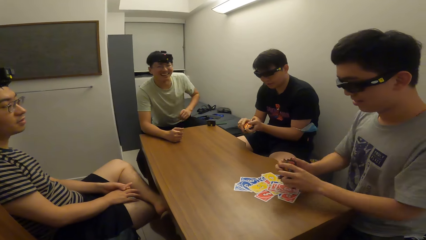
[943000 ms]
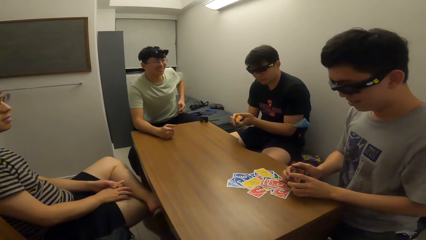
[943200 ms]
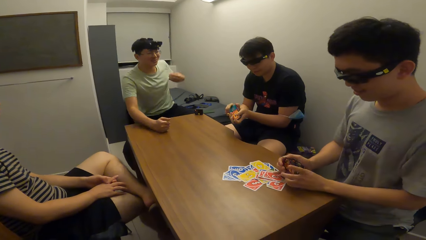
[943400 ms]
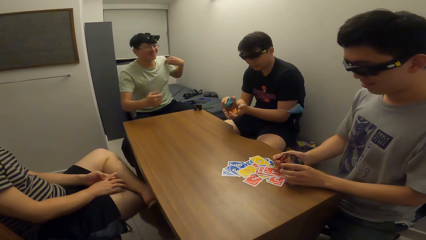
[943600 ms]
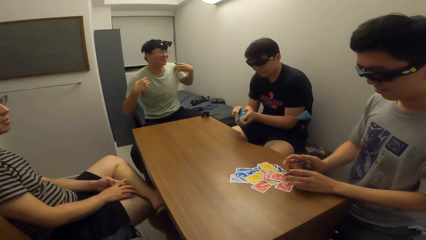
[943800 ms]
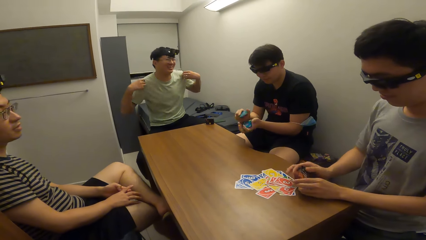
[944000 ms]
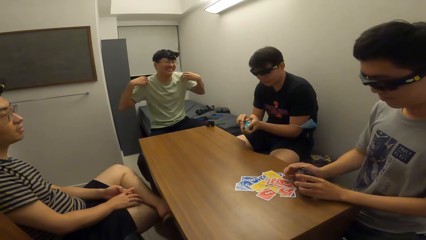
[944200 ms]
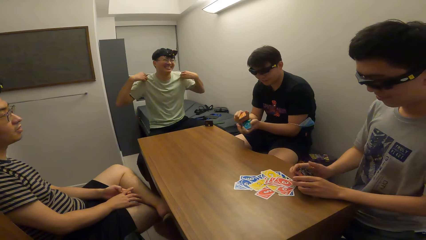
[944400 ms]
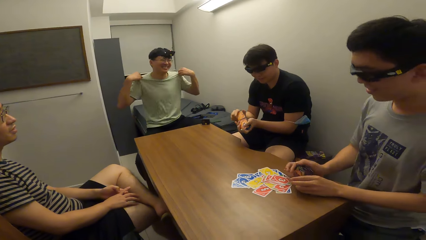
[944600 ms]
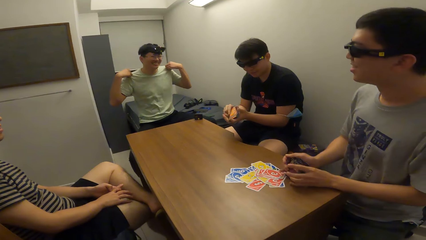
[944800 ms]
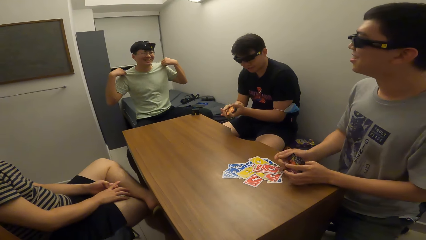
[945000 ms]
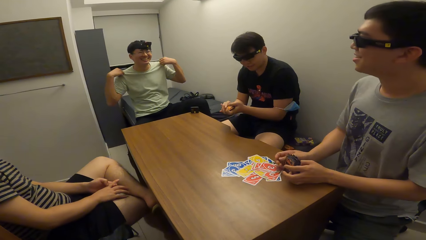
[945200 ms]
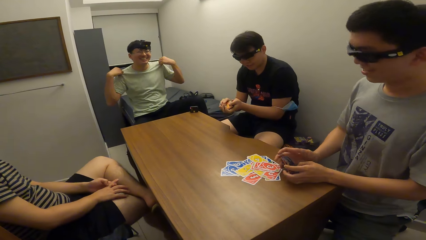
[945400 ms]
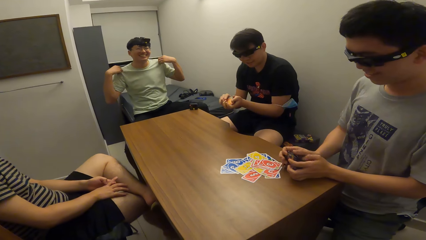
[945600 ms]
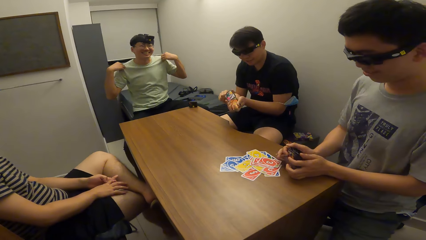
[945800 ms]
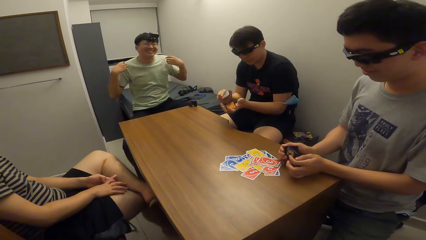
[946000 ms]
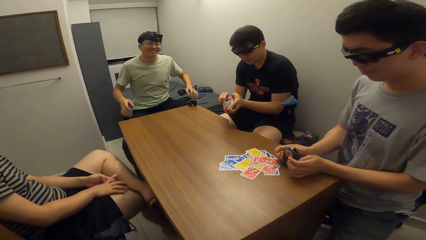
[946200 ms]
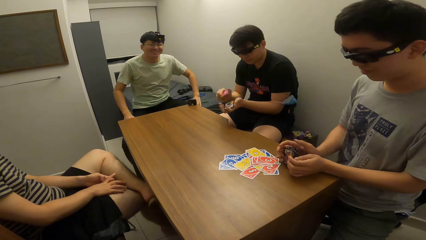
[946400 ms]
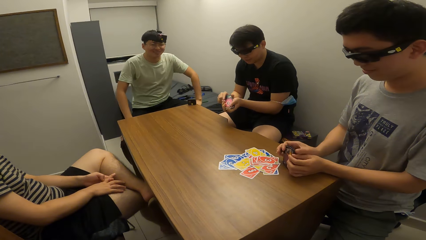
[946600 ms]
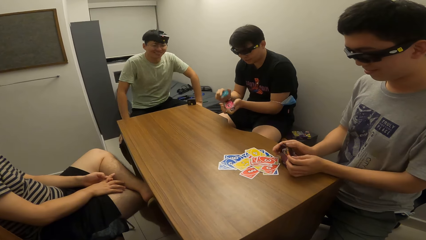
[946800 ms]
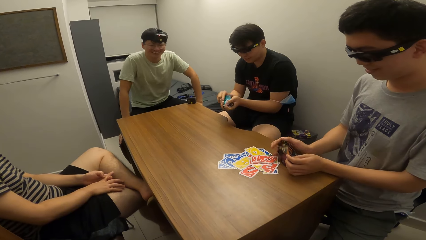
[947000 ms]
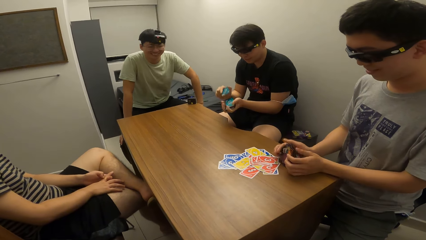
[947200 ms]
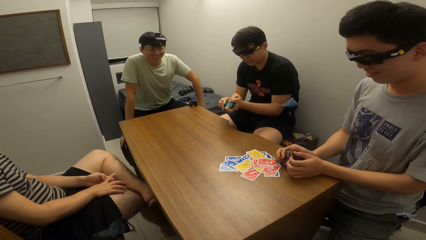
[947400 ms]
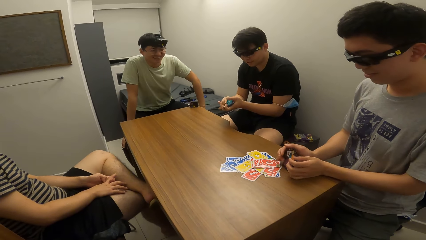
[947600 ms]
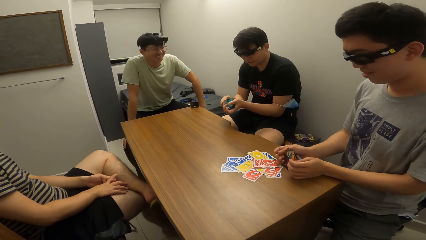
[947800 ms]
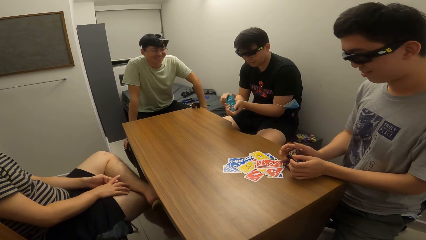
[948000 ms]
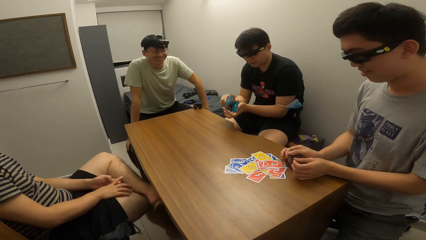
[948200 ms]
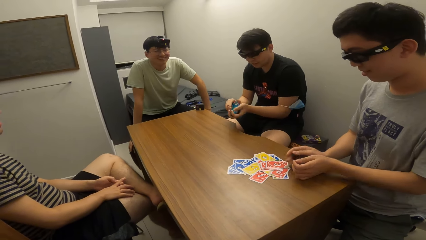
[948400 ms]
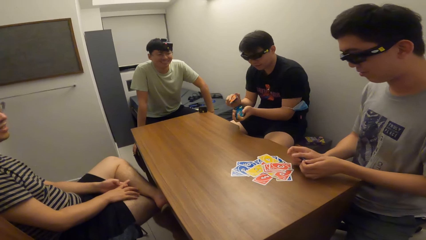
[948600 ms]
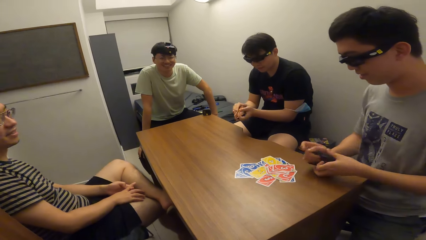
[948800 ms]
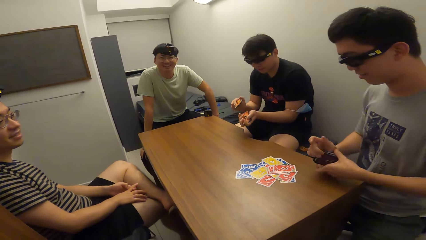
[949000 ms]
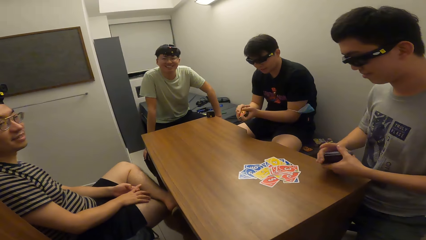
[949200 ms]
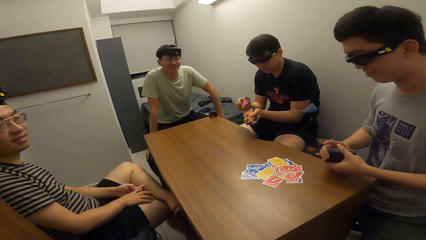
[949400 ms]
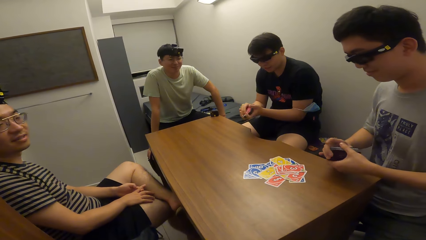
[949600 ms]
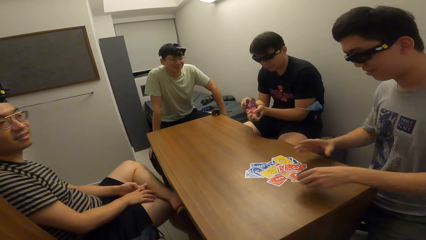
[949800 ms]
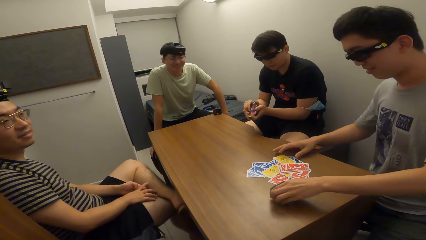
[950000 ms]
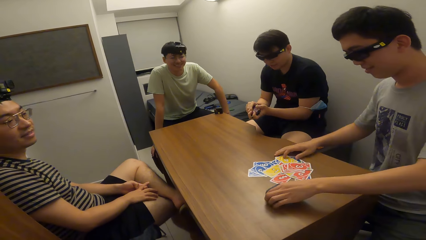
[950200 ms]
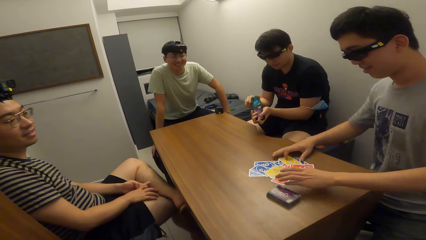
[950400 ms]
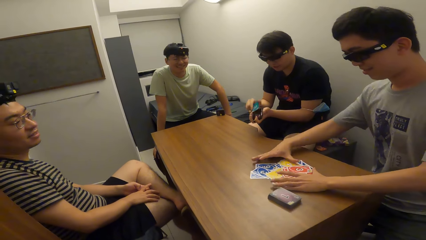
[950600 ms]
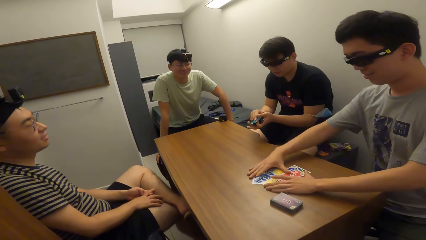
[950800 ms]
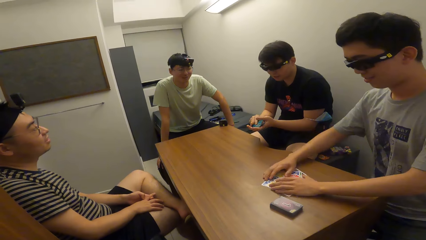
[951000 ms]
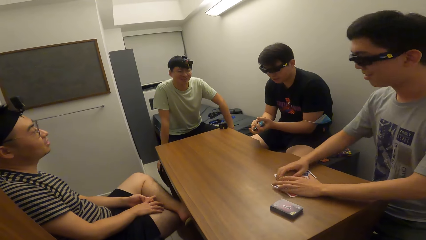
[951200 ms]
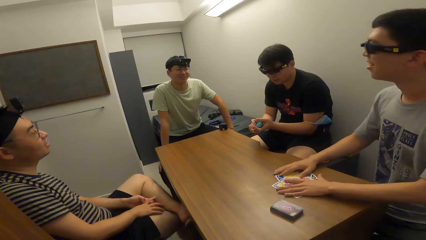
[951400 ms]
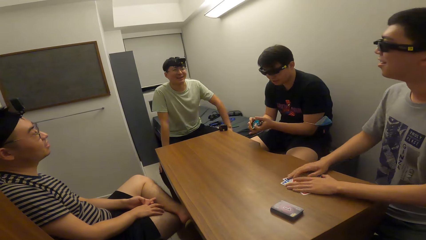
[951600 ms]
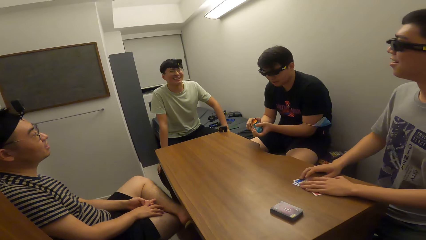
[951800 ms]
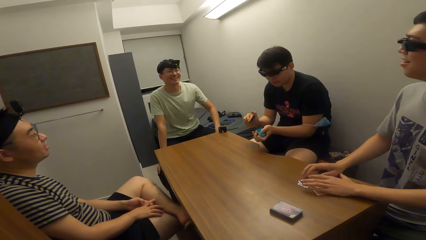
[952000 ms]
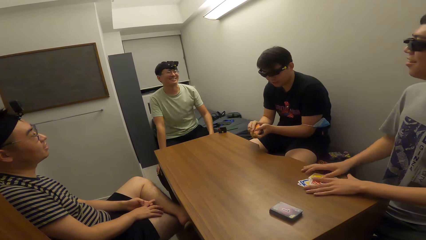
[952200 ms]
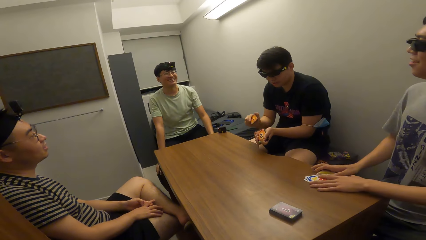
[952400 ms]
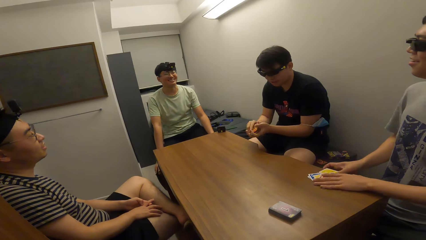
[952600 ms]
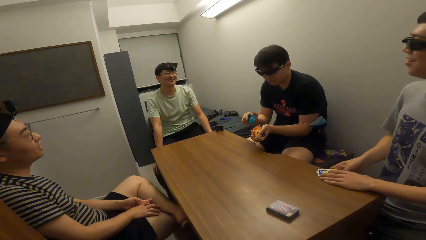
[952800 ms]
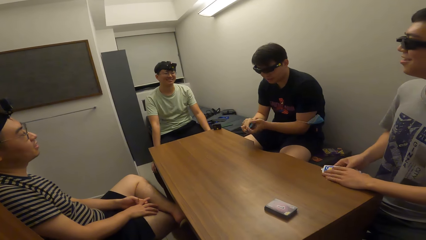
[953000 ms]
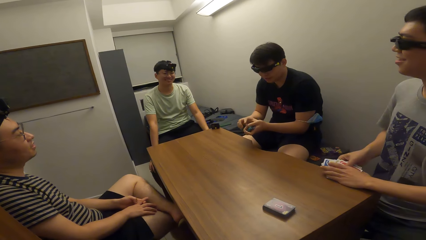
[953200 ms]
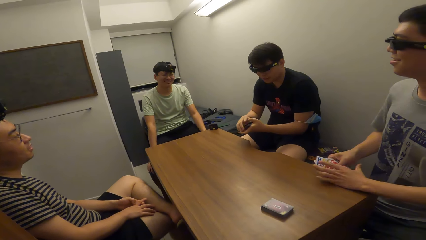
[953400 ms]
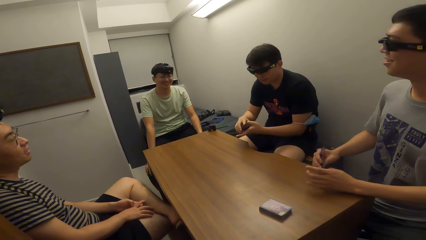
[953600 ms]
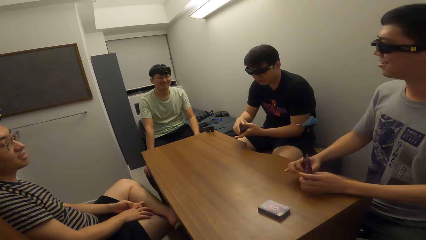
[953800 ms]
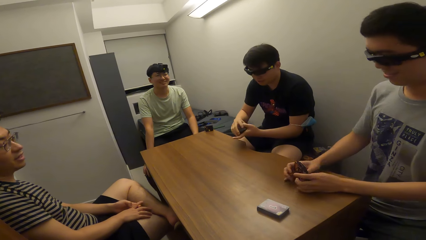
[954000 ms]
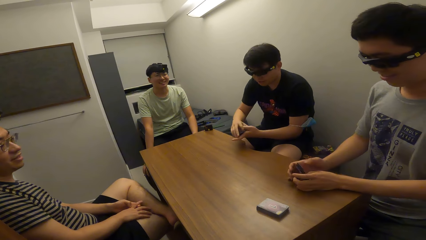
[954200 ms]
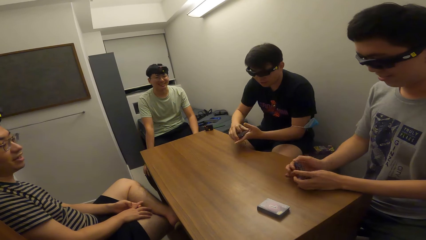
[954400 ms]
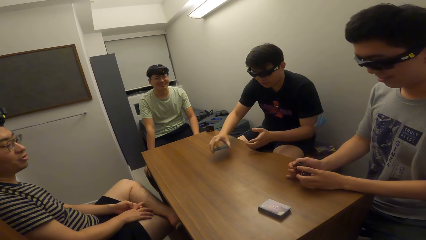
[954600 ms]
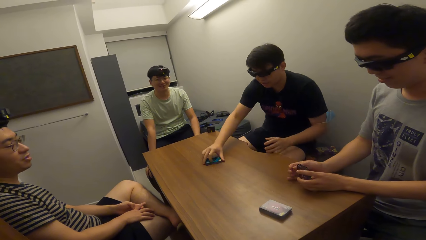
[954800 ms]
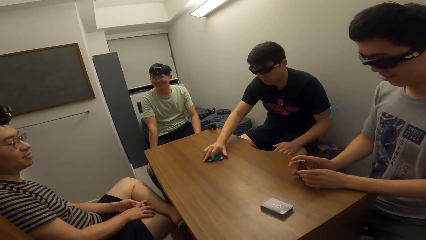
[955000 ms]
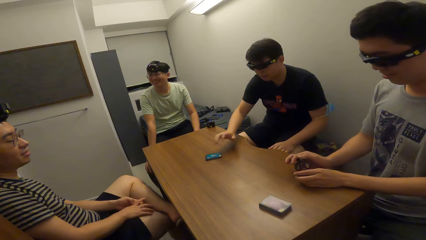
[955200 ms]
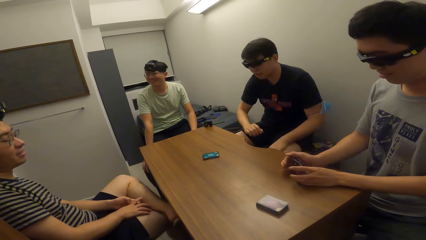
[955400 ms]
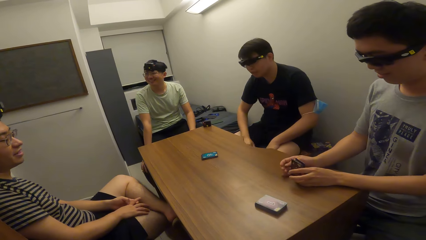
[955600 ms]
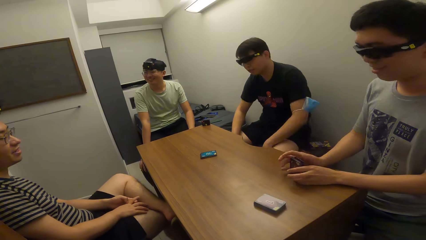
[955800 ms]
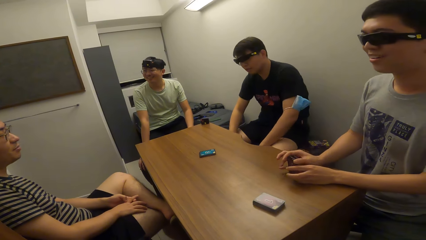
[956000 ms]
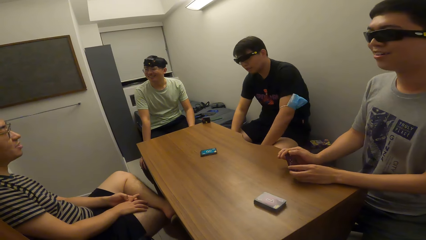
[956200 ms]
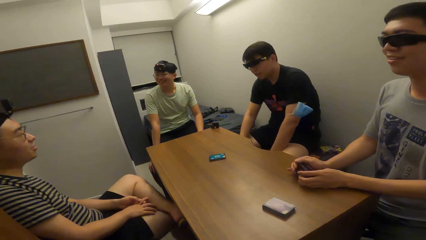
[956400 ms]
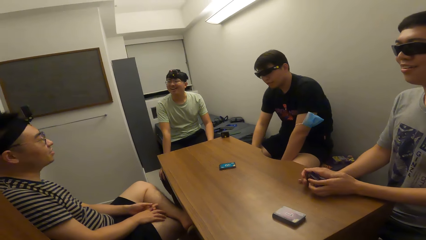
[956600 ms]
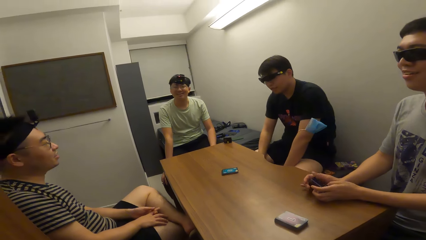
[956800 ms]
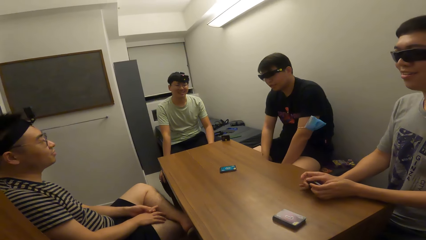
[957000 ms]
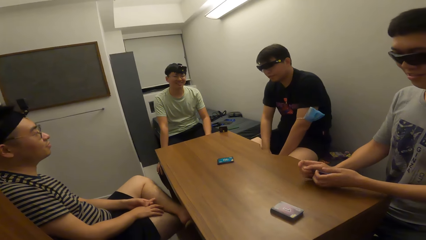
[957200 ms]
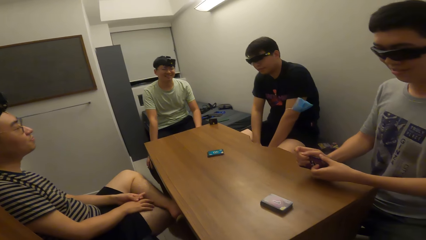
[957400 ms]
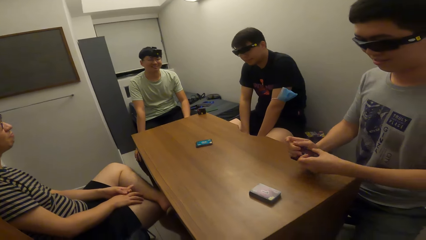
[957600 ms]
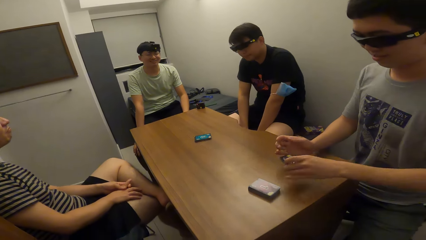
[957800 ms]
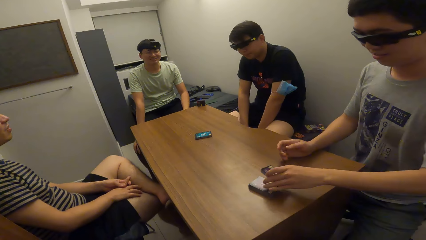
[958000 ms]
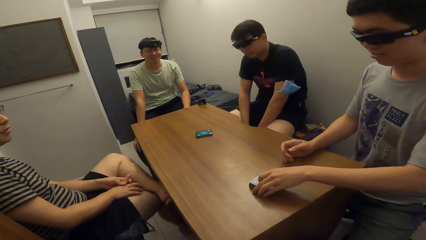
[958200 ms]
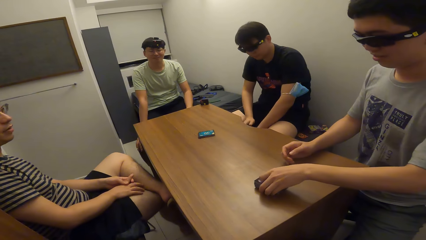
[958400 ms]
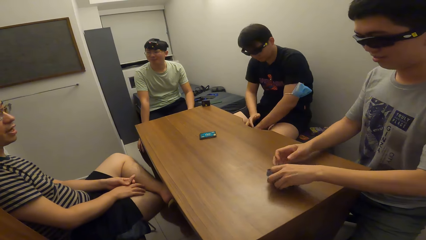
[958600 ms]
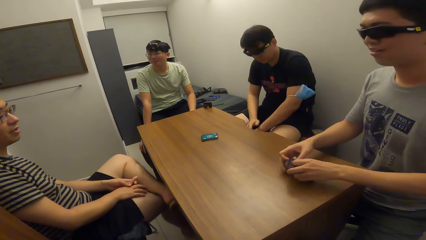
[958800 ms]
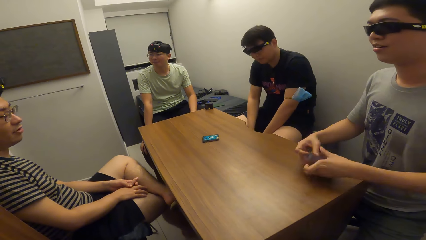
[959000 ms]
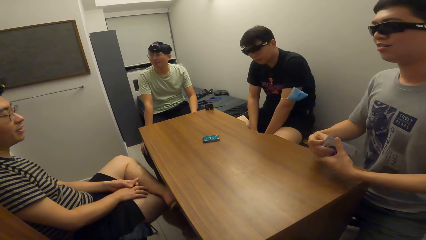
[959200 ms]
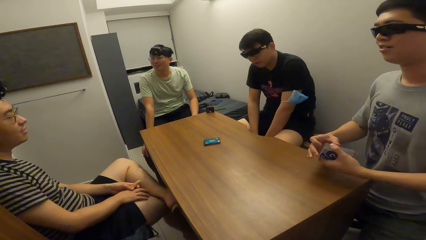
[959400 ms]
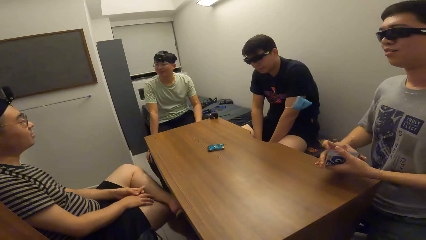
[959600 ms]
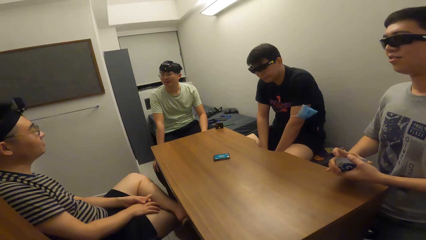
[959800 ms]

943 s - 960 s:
The fourth man adjusts his T-shirt with both hands. The second man drops the deck of cards on the table and arranges the cards on the table. The first man drops the deck of cards to the table. The first man drops the deck of cards on the other deck of cards. The second man puts cards on top of the cards on the table. The fourth man picks the deck of cards on the table with his right hand. The second man picks cards from the table.
